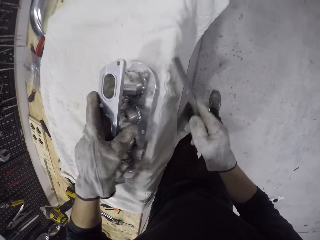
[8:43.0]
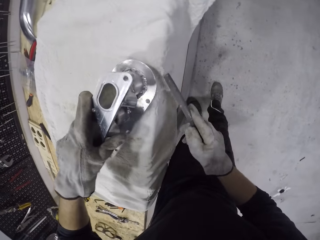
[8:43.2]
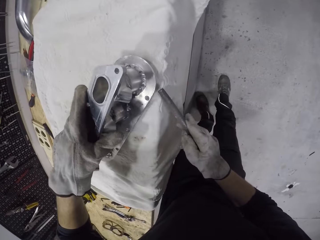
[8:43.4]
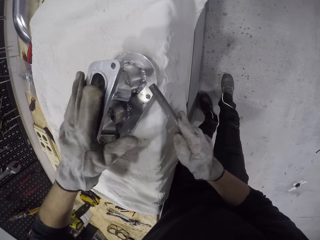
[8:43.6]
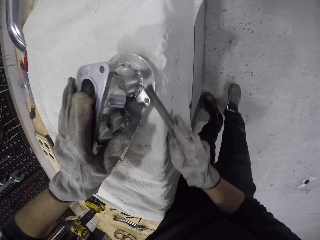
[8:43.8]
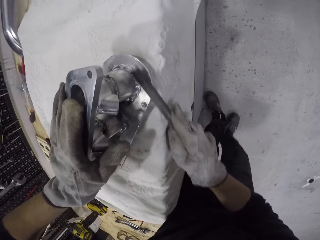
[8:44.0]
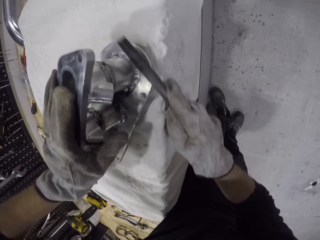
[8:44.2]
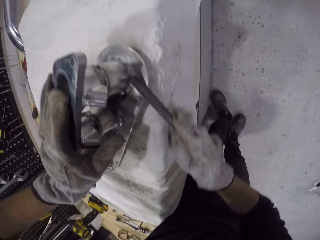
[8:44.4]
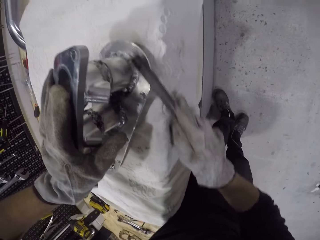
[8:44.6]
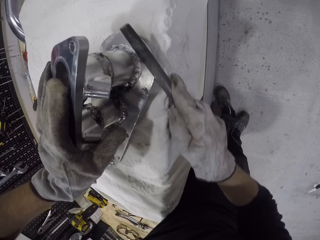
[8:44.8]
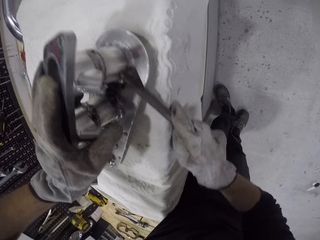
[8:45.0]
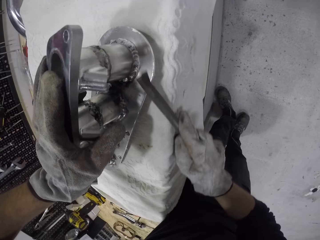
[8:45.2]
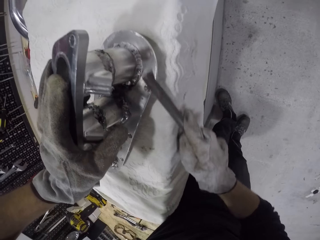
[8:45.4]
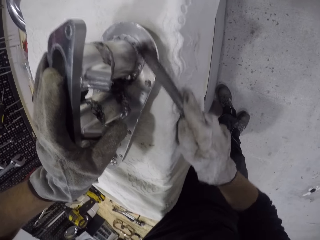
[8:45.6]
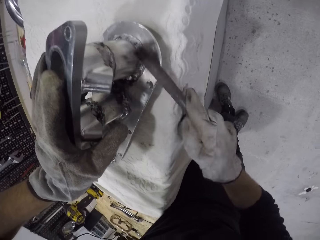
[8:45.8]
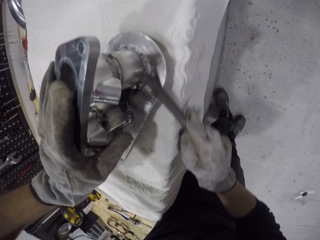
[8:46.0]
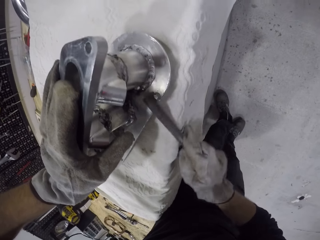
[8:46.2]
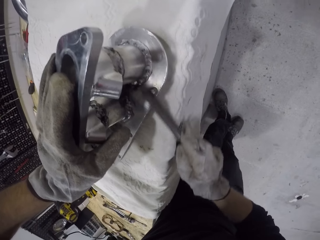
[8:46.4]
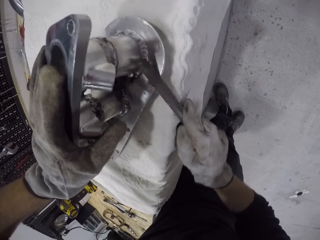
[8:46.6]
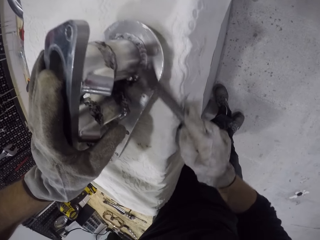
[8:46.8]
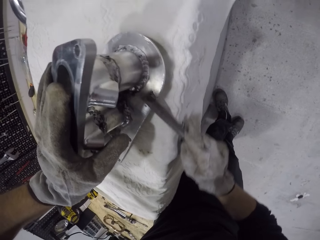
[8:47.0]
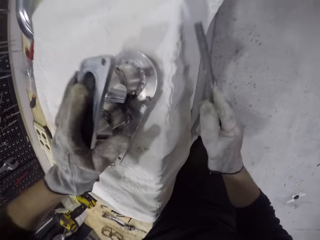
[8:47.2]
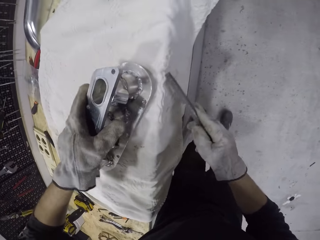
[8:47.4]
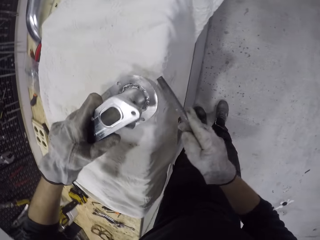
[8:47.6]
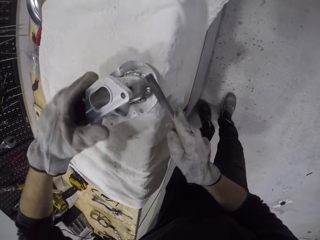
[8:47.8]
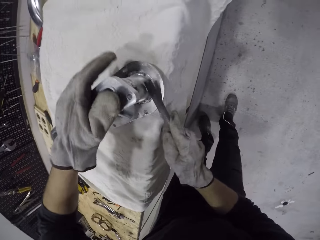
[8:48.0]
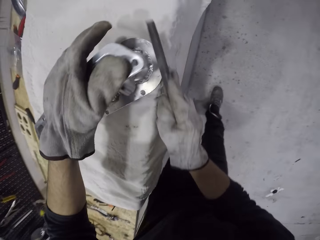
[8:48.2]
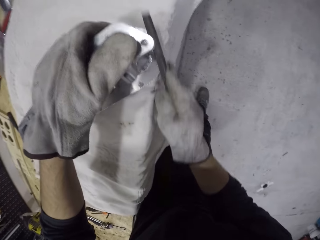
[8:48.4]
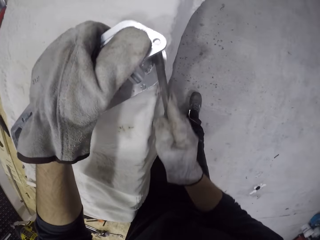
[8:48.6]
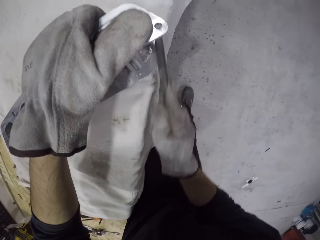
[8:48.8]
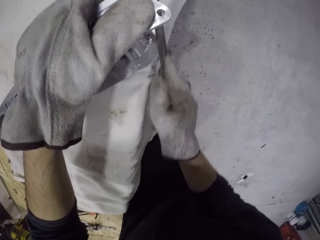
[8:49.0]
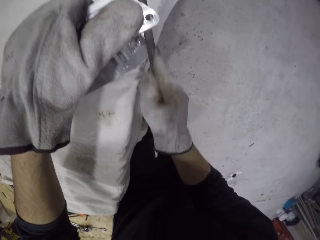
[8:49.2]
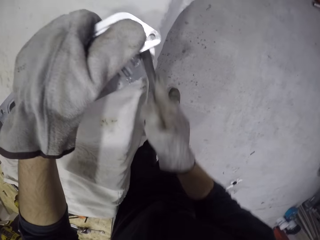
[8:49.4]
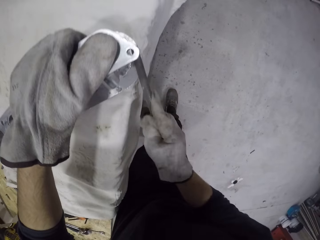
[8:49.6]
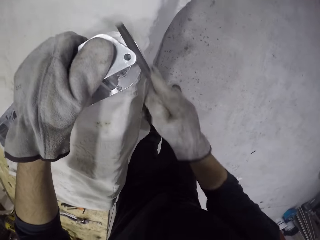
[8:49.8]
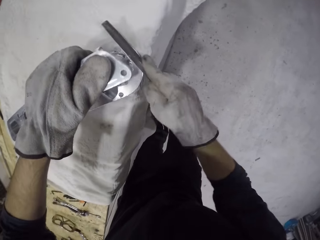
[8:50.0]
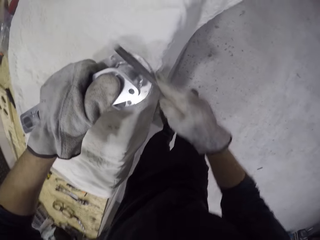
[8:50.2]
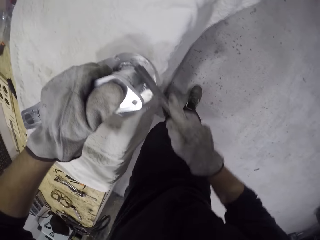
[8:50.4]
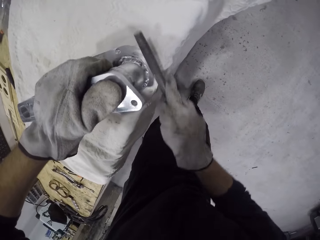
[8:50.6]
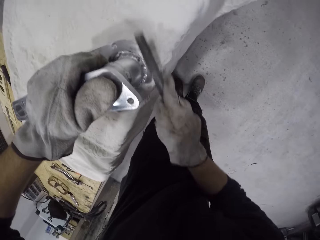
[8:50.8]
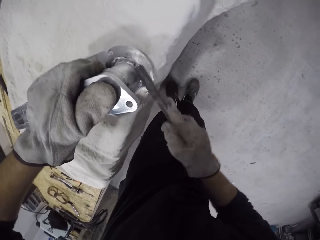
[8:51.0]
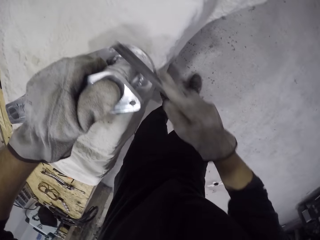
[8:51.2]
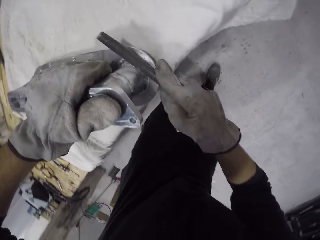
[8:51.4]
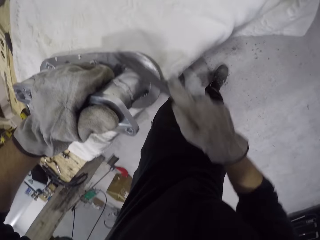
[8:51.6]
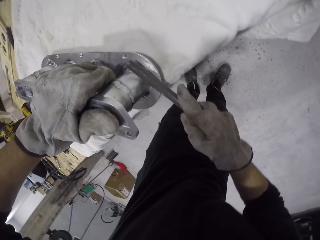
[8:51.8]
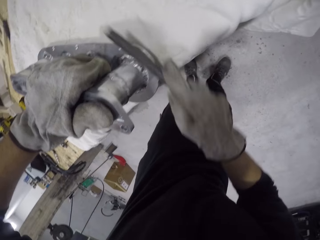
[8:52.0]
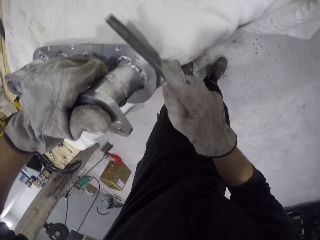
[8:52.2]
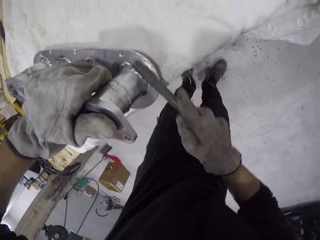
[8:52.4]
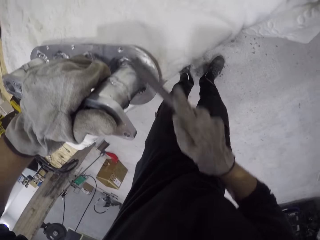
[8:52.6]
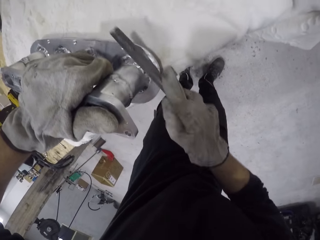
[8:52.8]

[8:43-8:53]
The camera wearer sharpens the manifold on the table with the file in his right hand. He sharpens the manifold on the table with the file in his right hand again.

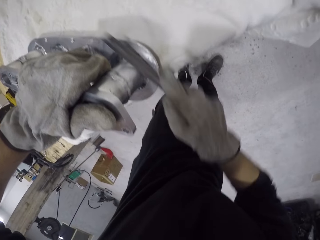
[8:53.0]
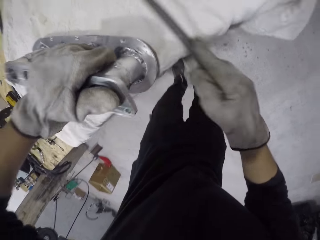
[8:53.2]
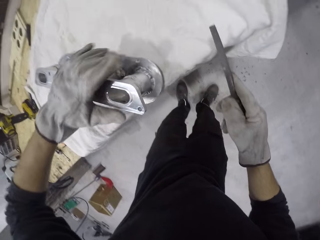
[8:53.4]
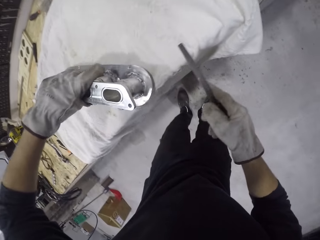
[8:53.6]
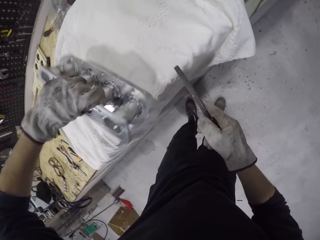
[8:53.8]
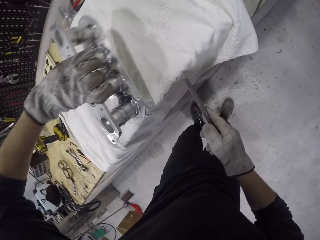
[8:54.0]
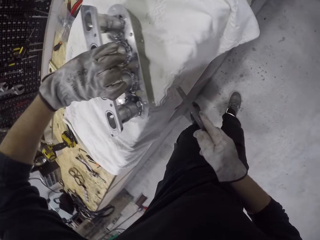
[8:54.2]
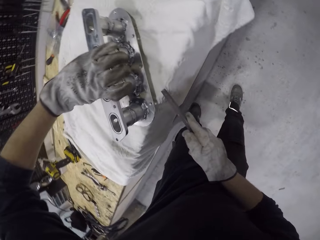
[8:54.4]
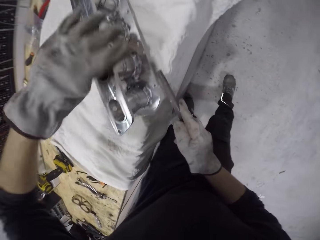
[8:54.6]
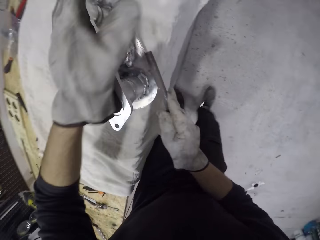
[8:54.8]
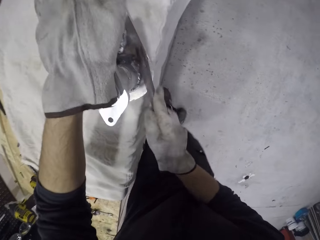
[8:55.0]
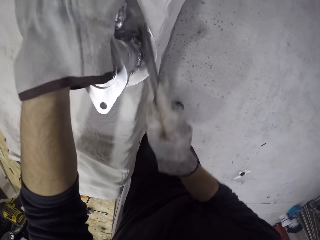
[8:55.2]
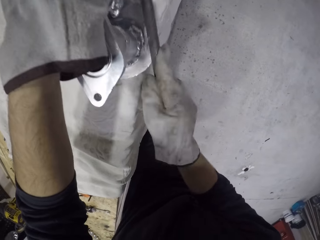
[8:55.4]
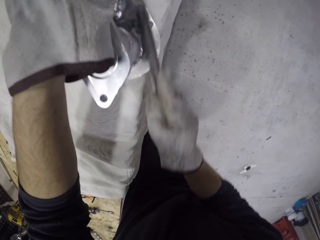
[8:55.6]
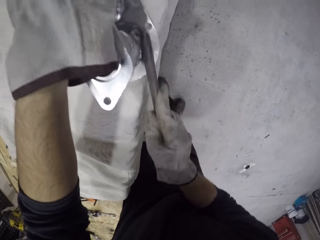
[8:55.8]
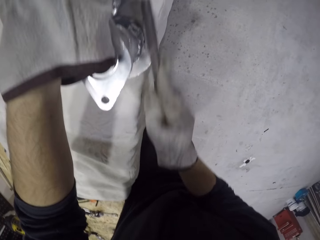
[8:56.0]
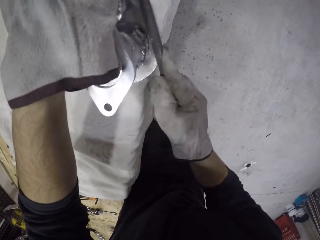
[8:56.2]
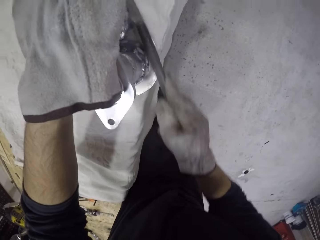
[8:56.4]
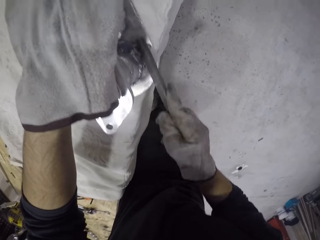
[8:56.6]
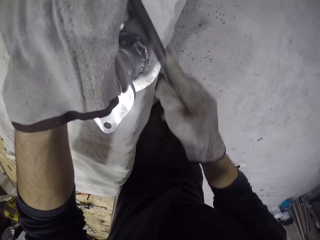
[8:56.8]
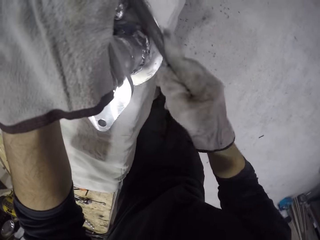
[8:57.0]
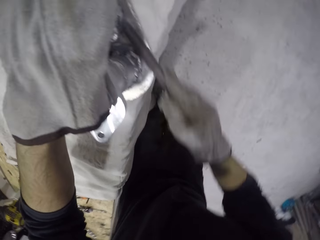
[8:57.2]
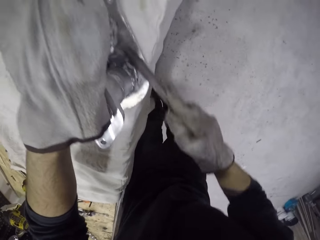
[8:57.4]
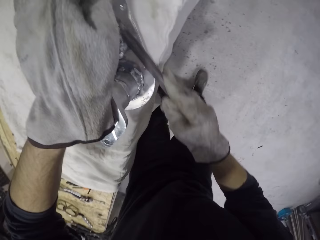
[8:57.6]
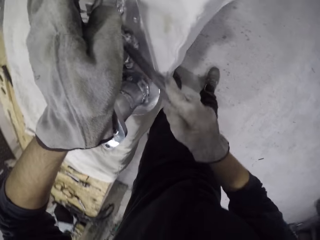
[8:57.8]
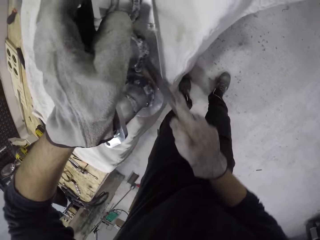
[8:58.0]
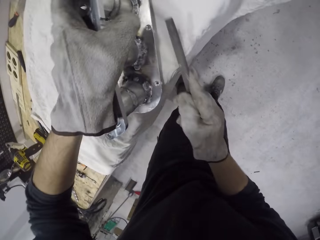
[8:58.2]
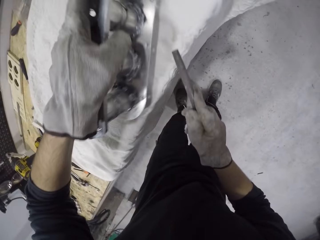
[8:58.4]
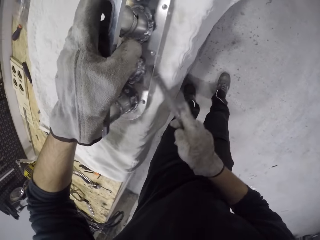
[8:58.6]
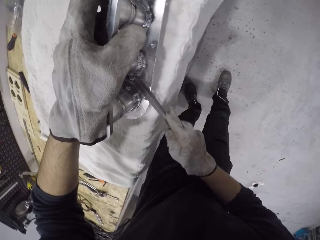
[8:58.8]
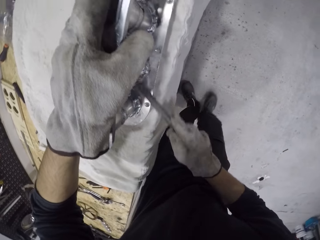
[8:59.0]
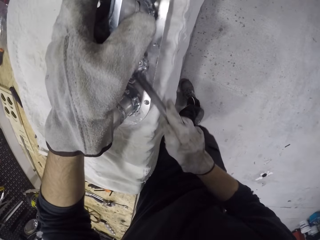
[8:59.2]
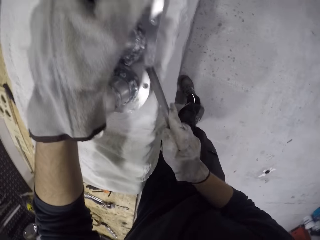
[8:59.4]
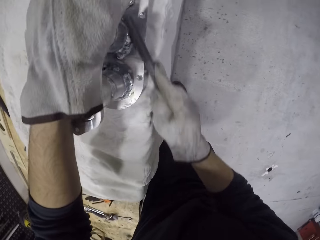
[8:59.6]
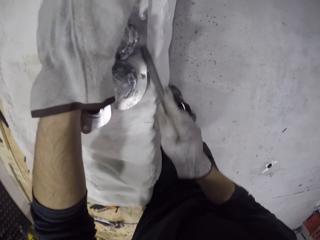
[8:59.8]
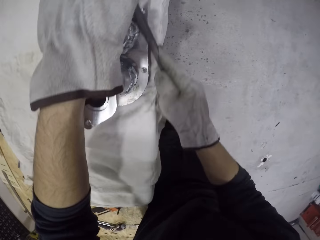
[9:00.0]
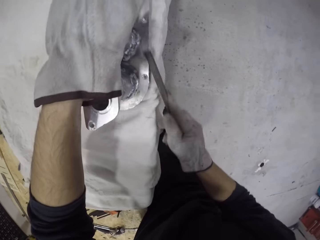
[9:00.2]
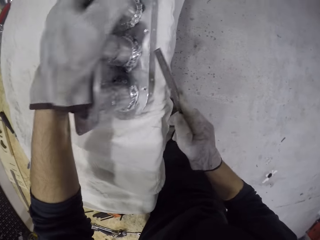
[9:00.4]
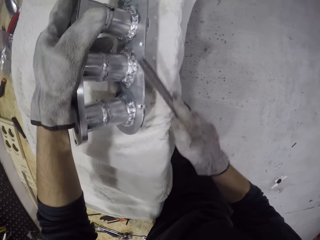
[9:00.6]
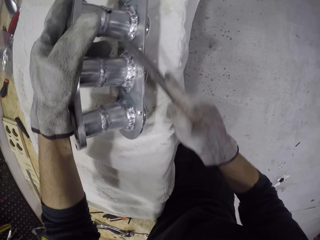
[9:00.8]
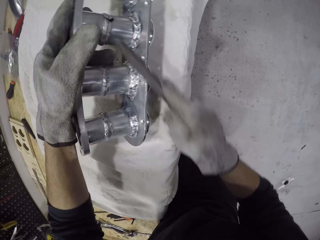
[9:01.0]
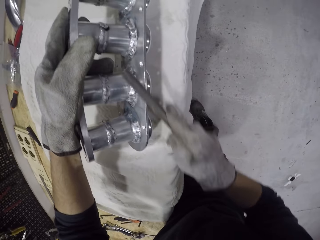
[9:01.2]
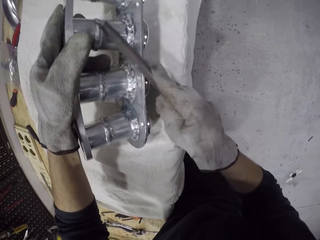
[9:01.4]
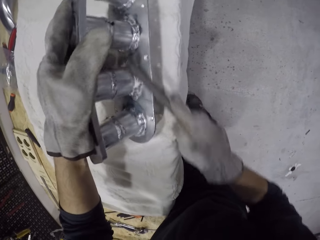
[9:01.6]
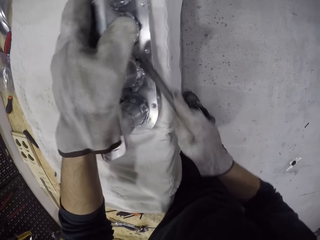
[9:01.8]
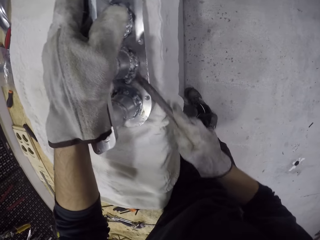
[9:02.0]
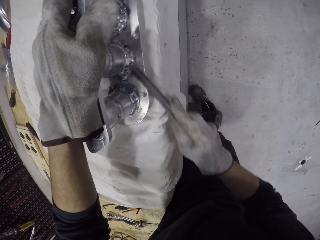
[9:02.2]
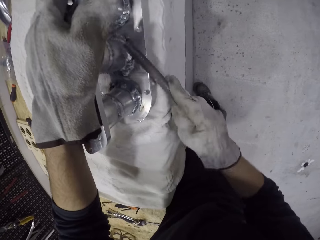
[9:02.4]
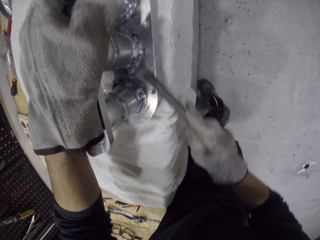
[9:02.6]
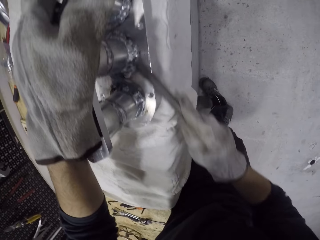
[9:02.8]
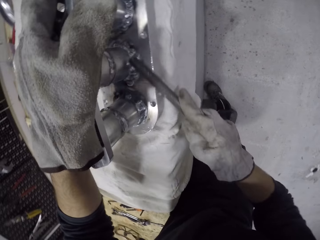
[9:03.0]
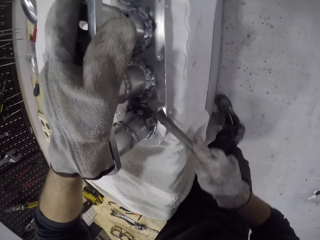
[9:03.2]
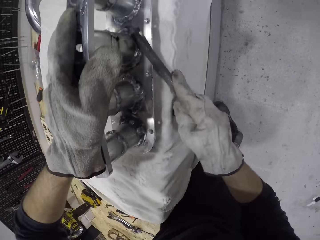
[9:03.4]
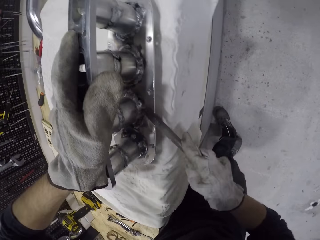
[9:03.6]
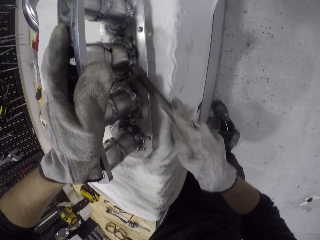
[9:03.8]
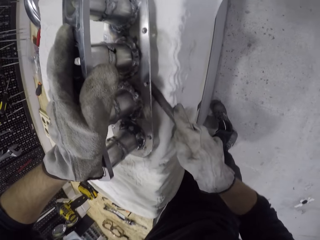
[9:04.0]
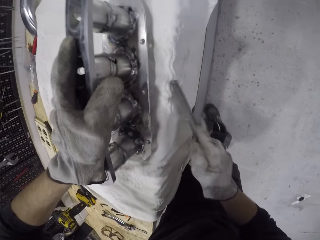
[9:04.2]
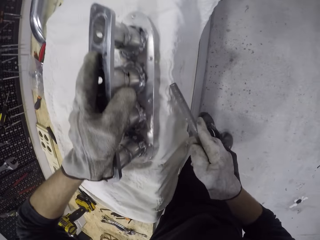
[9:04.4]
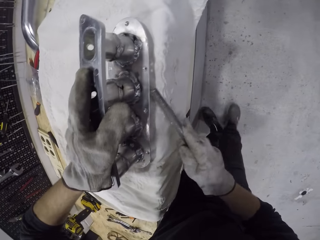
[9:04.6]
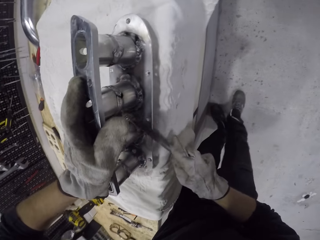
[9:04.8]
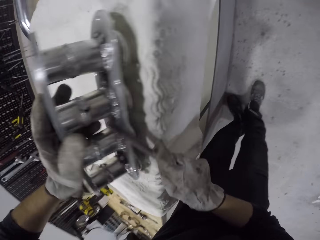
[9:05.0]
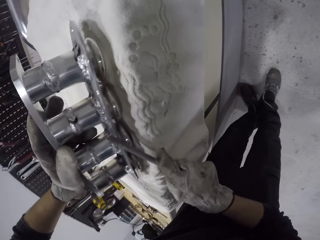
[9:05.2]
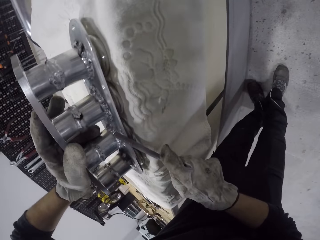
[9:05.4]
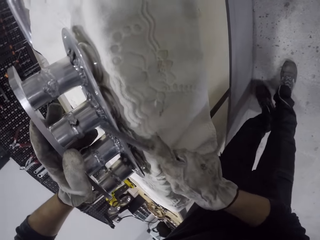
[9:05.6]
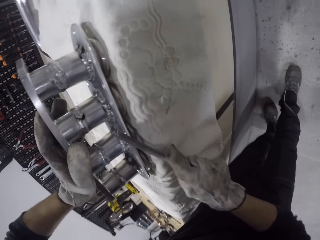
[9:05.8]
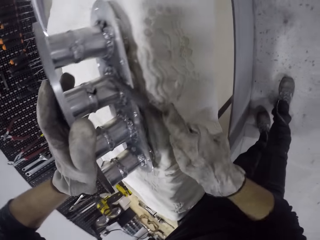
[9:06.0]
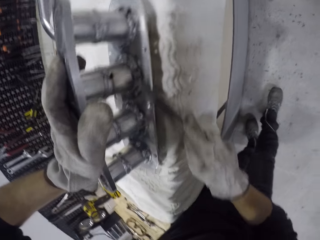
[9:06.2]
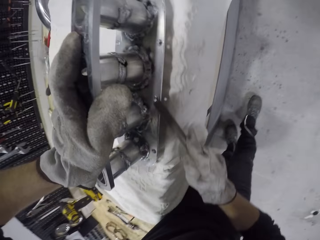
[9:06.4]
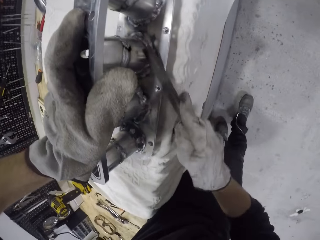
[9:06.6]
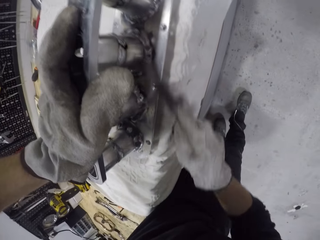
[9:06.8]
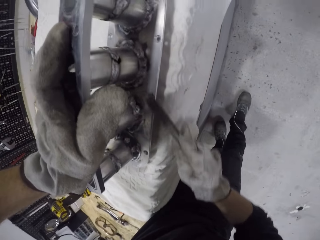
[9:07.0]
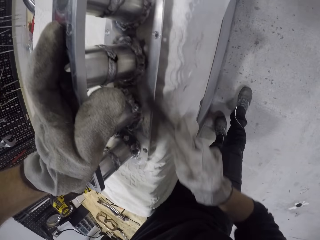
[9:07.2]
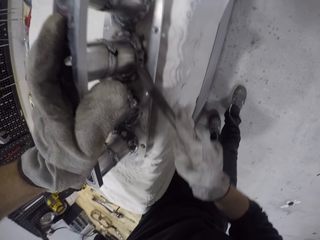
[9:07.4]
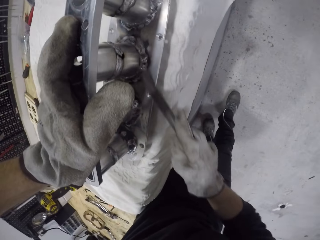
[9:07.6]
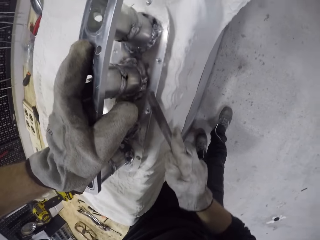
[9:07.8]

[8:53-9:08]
The camera wearer adjusts the manifold on the fabric with his left hand. He sharpens the manifold on the table with the file in his right hand. He adjusts the manifold on the fabric with his left hand. He sharpens the manifold on the table with the file in his right hand.
